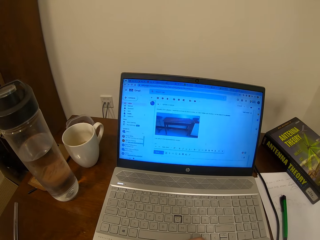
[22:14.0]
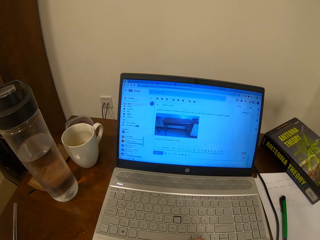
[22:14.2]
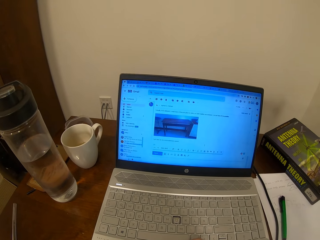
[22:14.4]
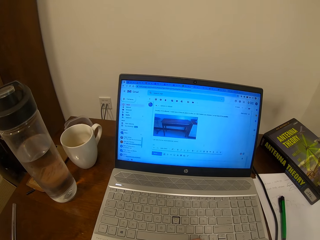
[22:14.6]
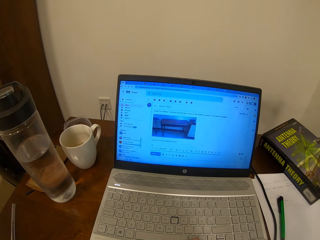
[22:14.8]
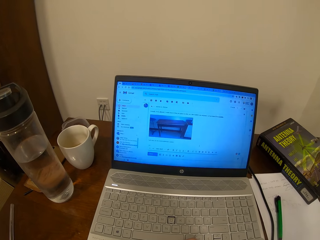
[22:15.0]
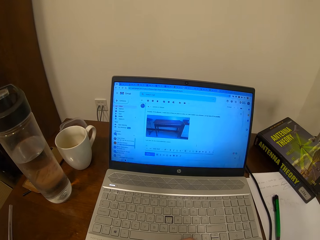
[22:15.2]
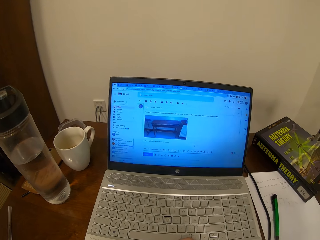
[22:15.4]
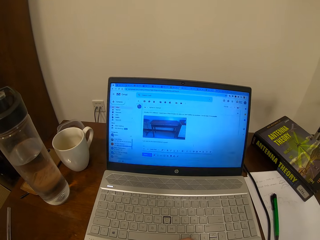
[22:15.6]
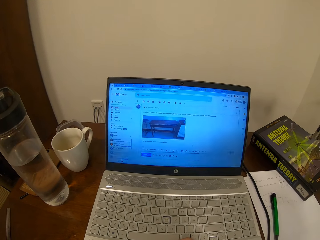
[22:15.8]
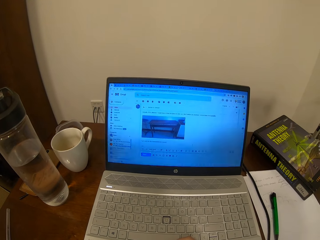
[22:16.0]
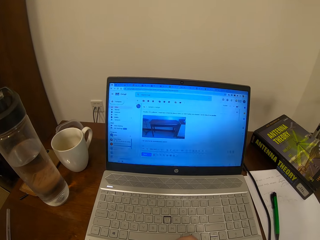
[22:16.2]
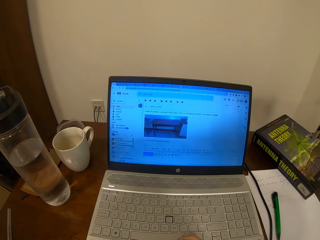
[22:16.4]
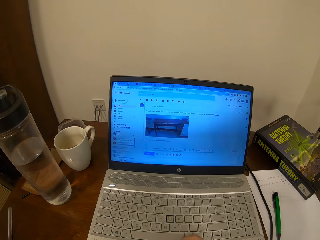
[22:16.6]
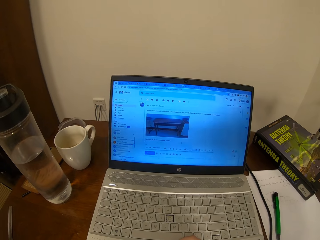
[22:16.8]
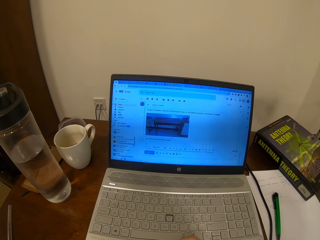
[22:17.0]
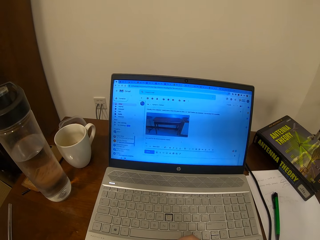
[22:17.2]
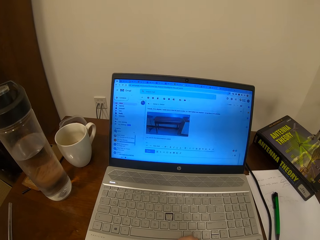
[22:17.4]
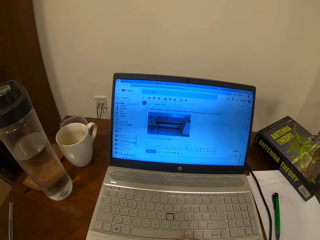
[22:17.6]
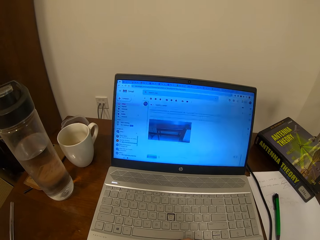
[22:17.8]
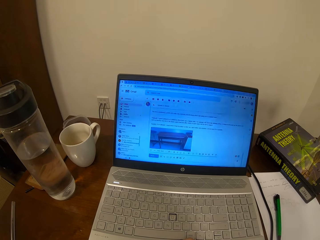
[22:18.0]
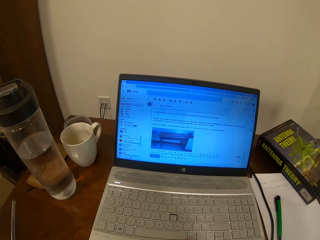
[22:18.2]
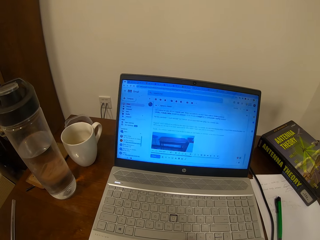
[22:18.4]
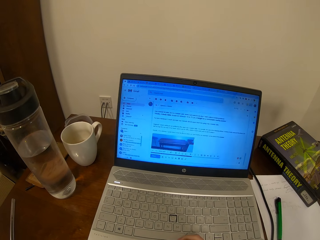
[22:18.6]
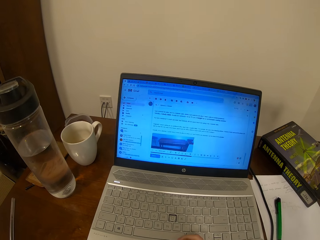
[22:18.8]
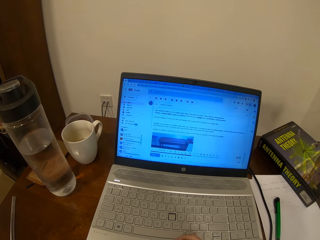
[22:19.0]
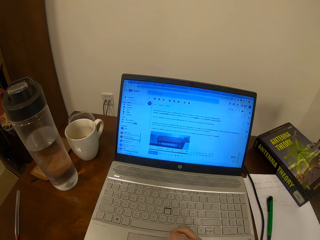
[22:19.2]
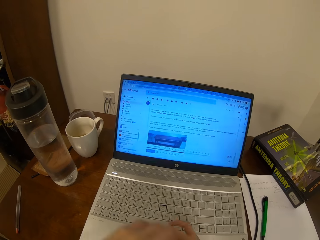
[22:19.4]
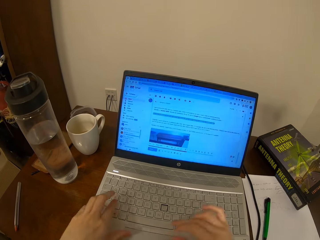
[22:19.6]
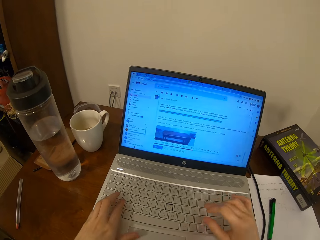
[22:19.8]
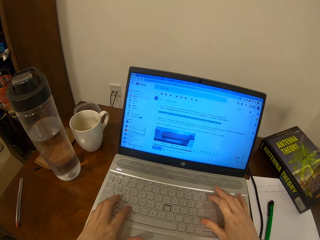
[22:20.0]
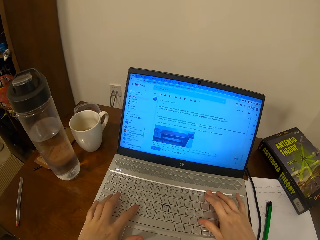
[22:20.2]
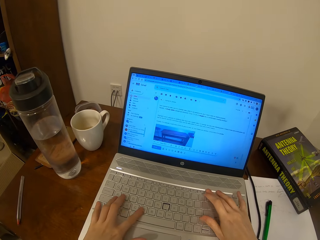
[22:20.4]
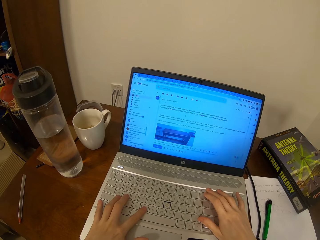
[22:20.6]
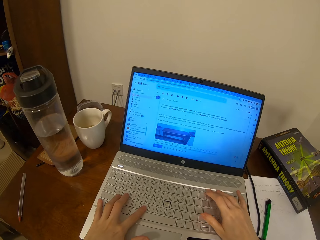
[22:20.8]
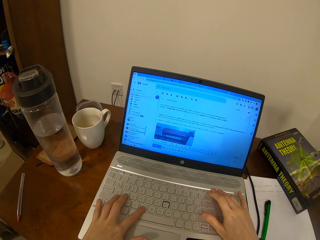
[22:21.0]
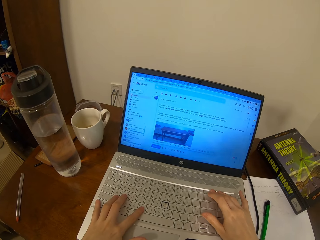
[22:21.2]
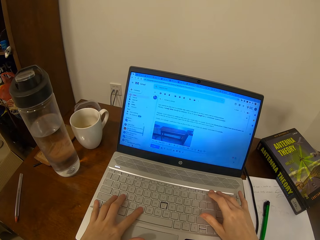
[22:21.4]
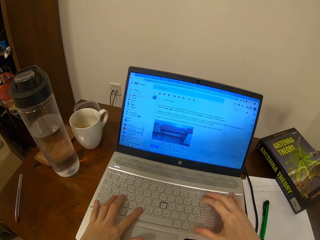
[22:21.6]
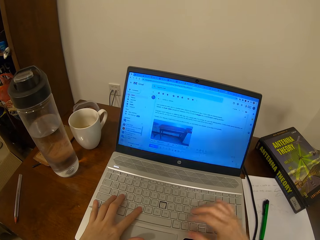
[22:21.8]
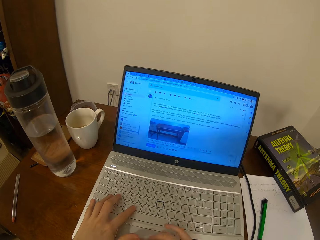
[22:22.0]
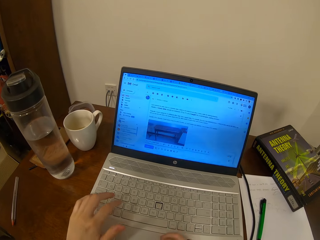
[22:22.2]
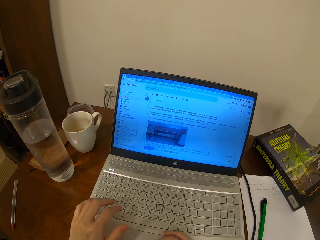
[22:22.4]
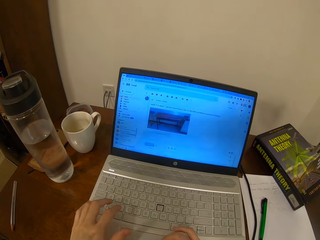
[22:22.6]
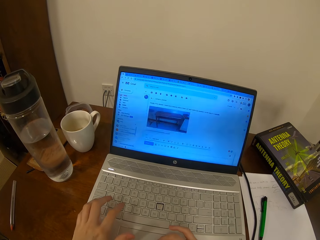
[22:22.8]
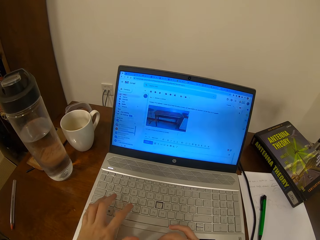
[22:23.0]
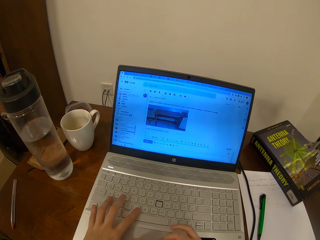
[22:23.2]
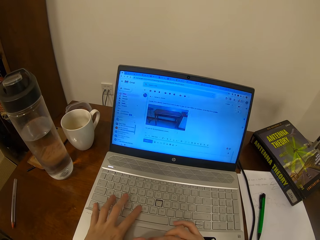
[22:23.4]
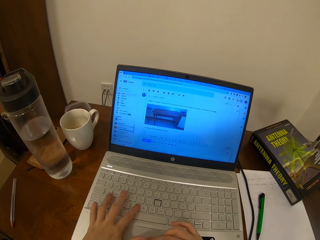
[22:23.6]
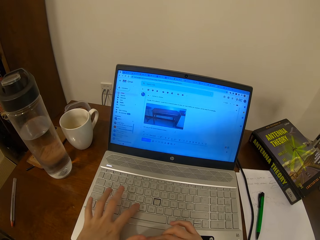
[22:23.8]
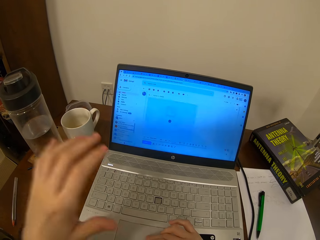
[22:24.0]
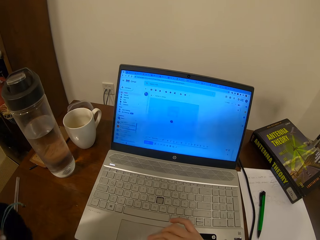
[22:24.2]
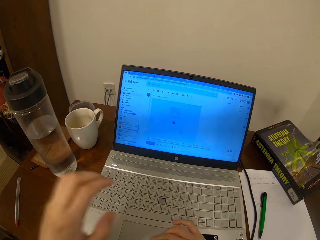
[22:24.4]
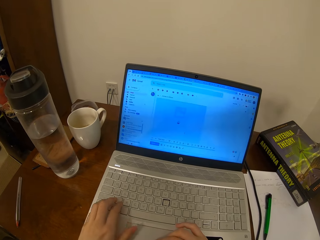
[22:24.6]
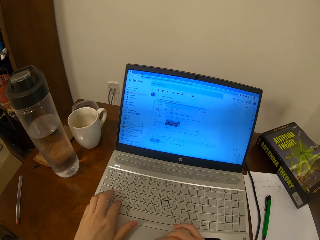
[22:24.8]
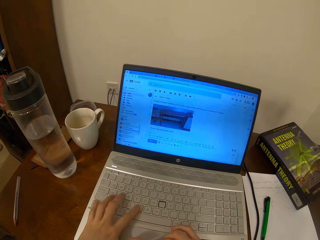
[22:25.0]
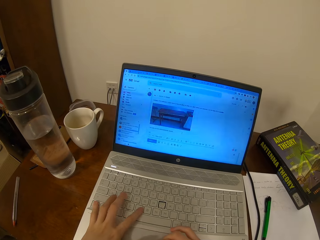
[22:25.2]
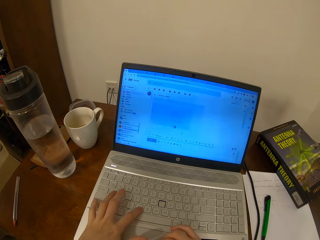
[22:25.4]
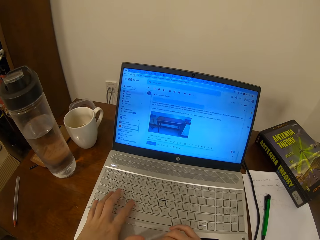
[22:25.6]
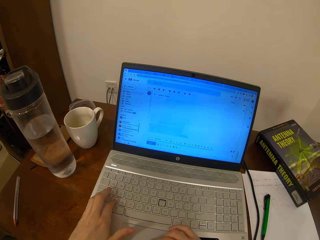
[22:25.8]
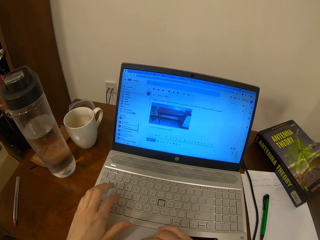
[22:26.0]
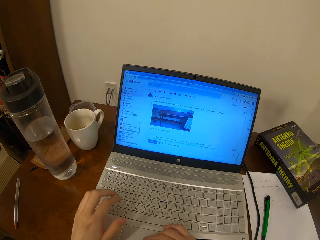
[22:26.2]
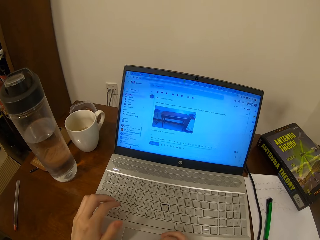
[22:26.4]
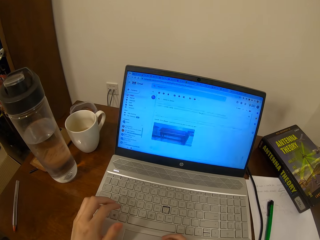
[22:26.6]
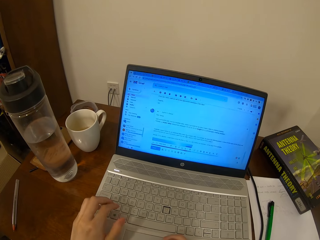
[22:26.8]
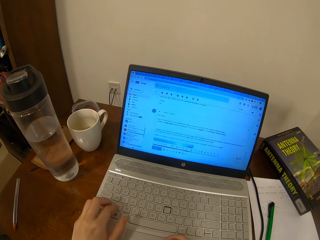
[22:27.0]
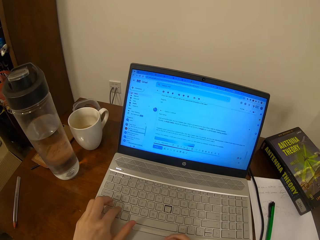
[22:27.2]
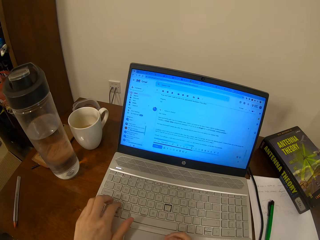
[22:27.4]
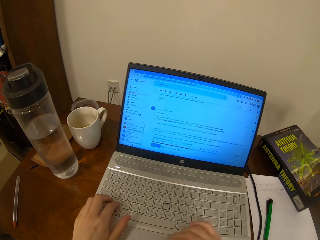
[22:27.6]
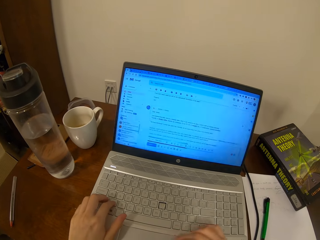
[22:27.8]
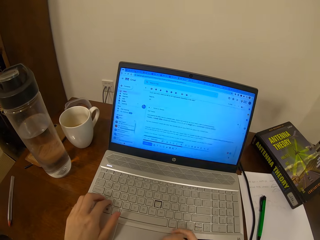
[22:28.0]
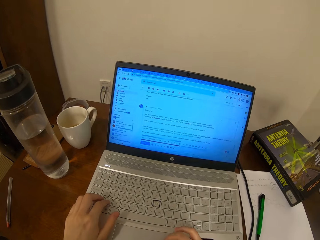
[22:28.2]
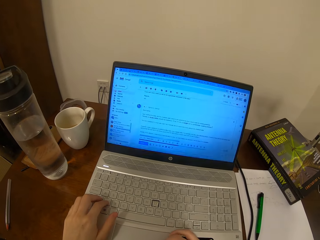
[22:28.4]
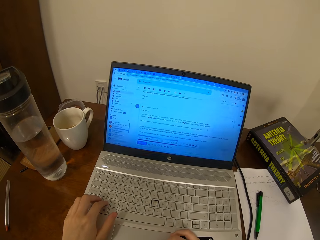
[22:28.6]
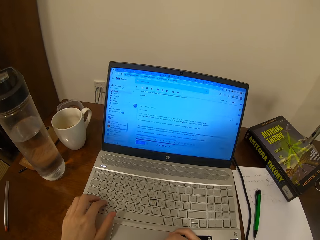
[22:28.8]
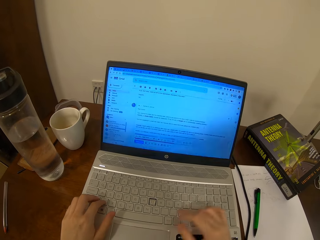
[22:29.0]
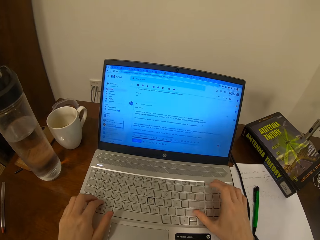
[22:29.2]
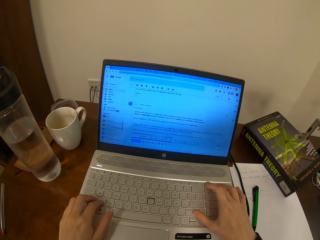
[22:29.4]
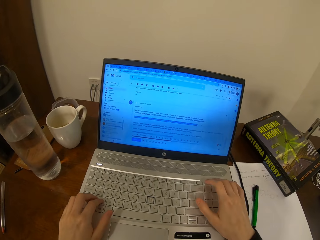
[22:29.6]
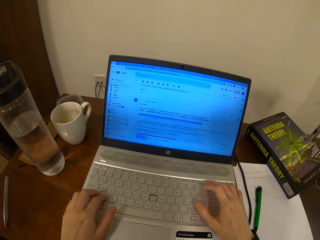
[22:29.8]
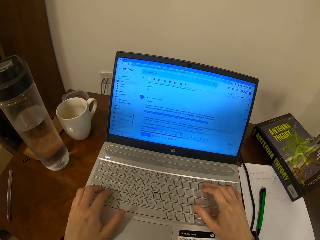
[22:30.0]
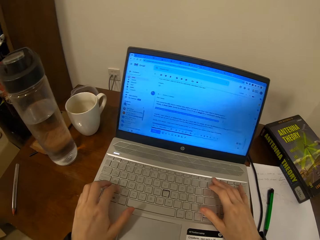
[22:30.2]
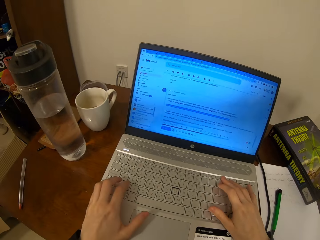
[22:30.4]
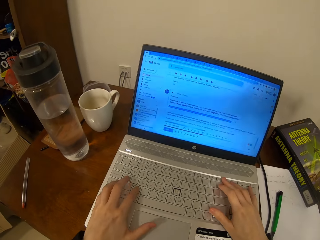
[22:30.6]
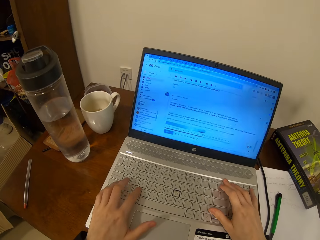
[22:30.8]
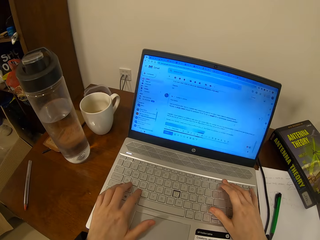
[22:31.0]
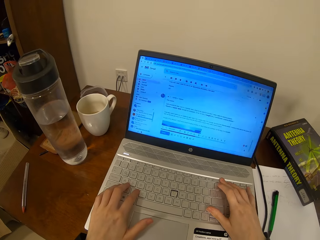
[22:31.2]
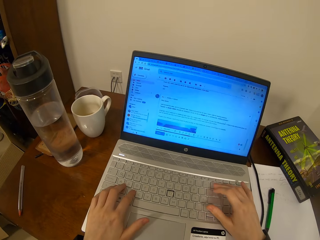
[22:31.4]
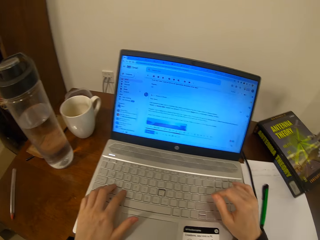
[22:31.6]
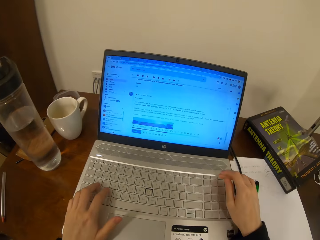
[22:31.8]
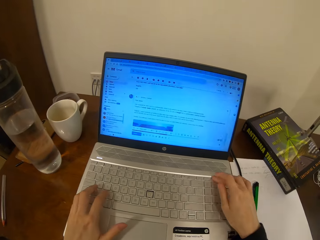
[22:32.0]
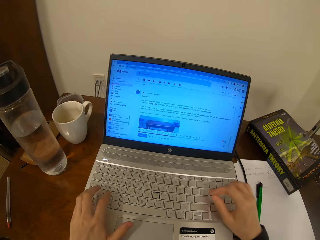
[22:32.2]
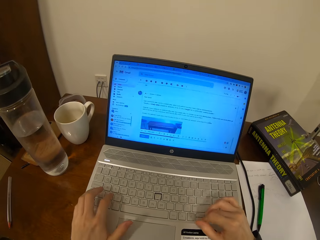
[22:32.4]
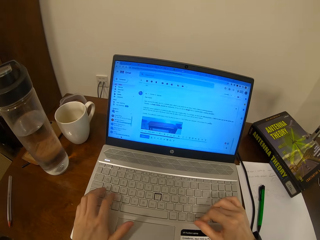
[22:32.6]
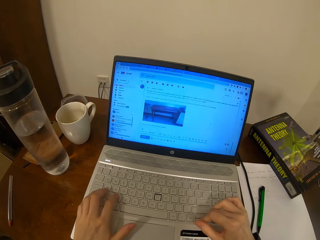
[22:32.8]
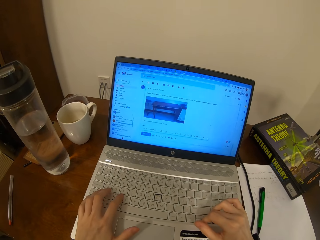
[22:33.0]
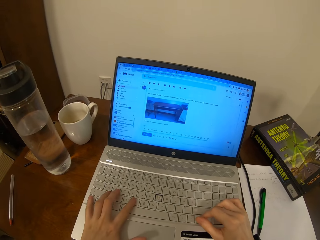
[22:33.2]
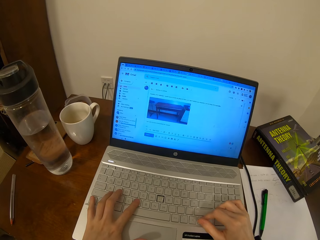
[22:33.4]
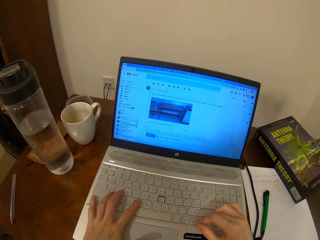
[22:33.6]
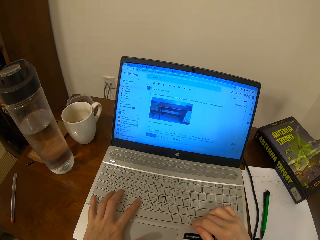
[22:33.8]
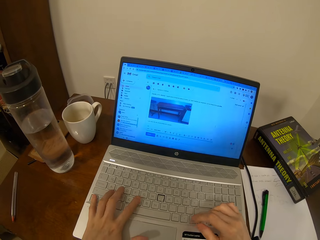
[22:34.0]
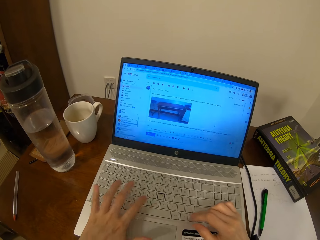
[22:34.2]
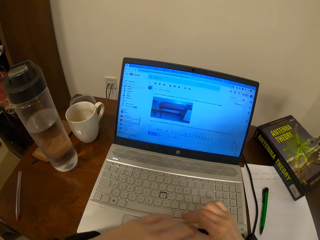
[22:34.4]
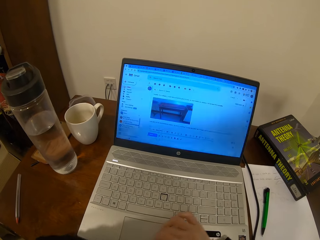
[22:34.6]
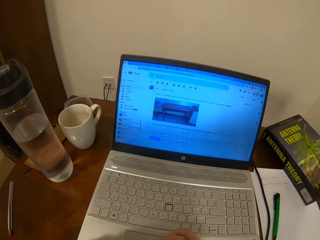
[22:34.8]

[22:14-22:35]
The camera wearer scrolls on the laptop. They type on the laptop keyboard with both hands. They scroll on the laptop. They lift the left hand. They type on the laptop keyboard with the left hand. They touch a mouse pad with the right hand. They type on the laptop keyboard with both hands.
